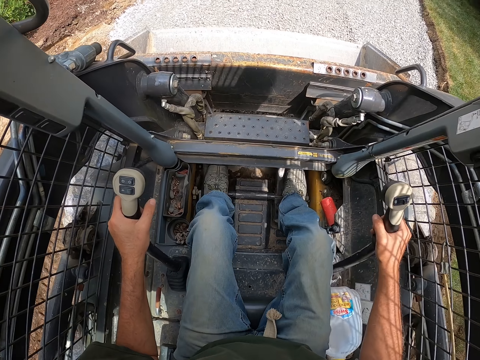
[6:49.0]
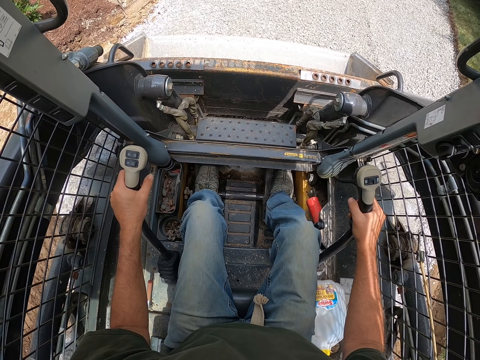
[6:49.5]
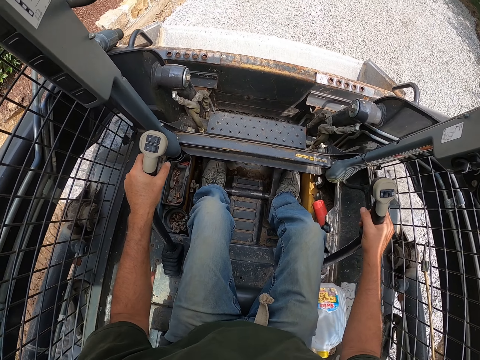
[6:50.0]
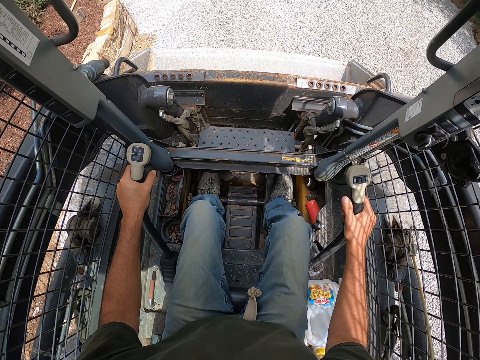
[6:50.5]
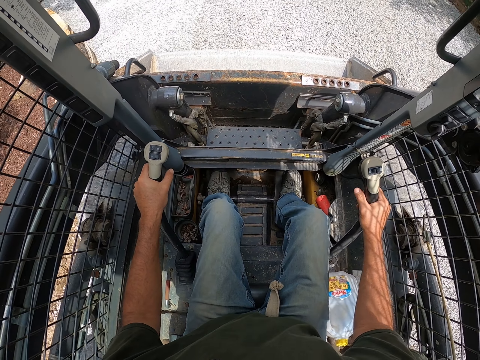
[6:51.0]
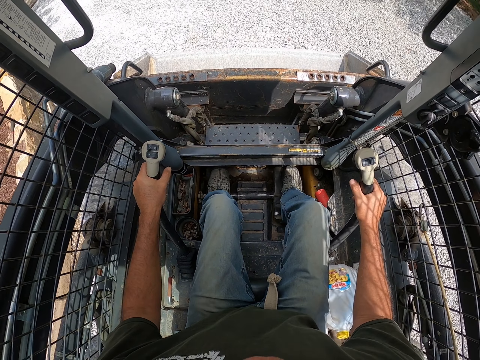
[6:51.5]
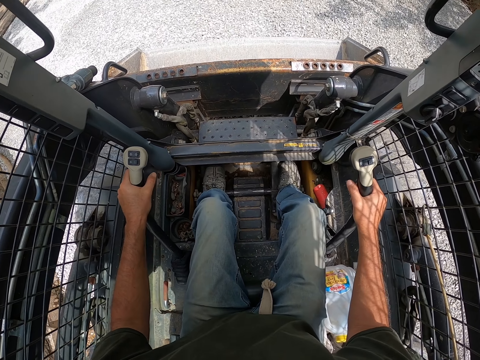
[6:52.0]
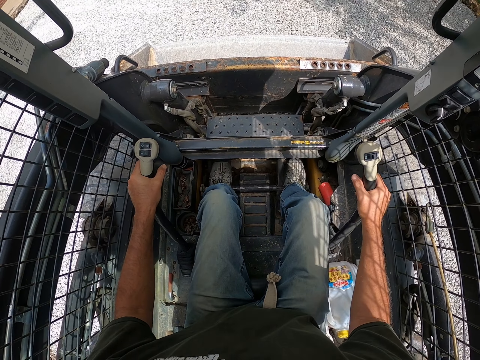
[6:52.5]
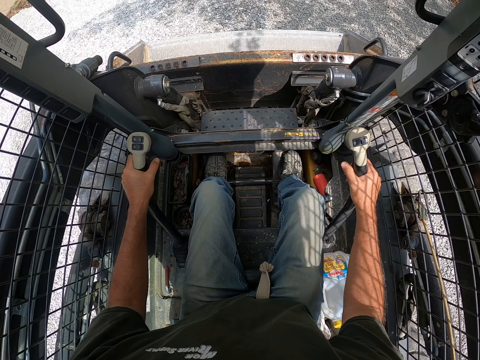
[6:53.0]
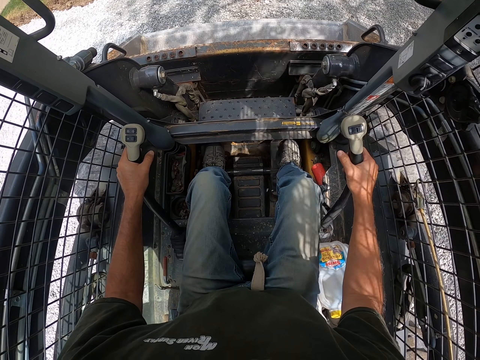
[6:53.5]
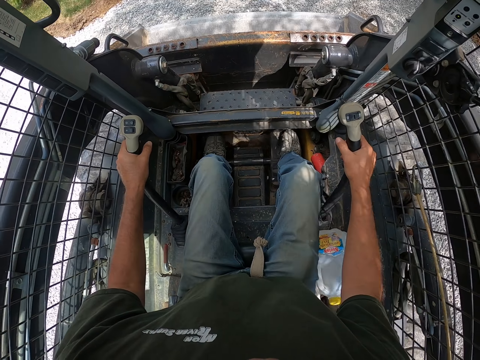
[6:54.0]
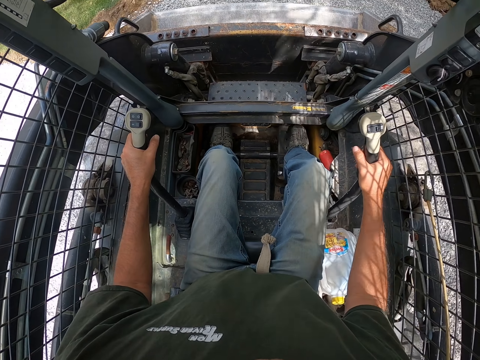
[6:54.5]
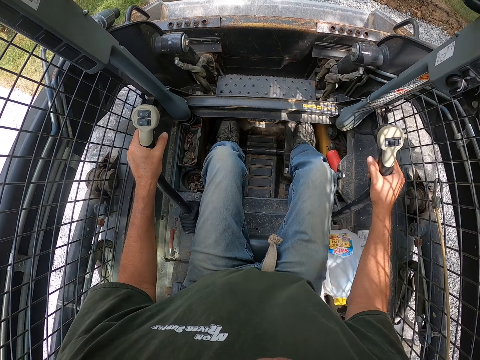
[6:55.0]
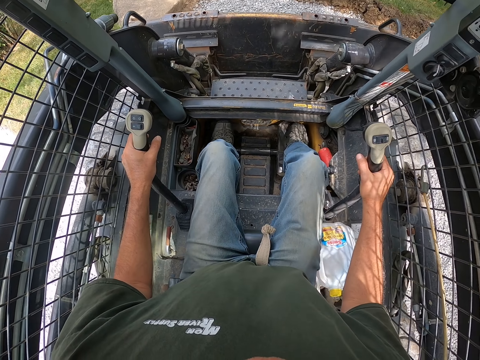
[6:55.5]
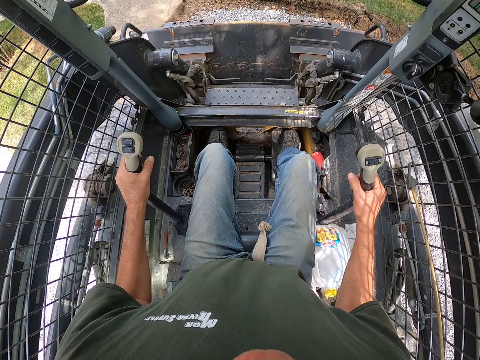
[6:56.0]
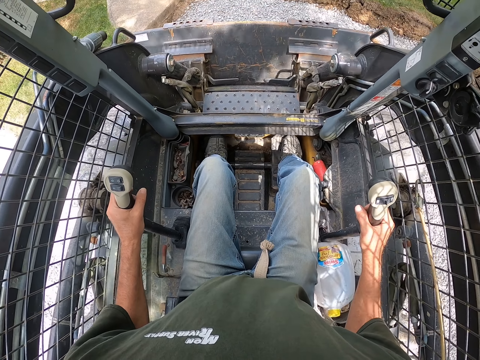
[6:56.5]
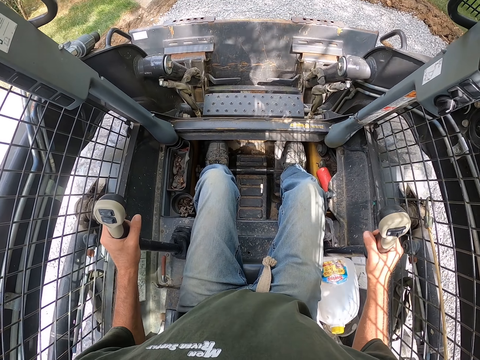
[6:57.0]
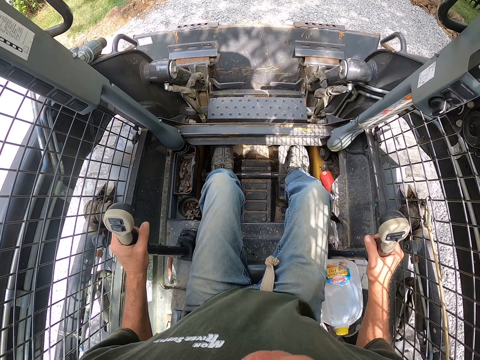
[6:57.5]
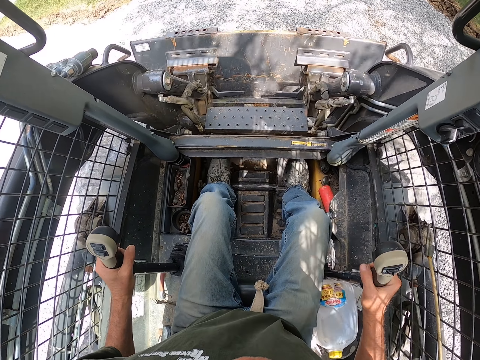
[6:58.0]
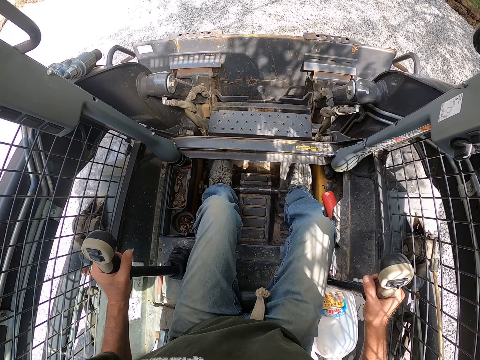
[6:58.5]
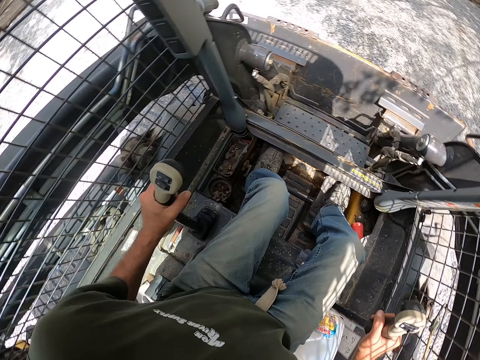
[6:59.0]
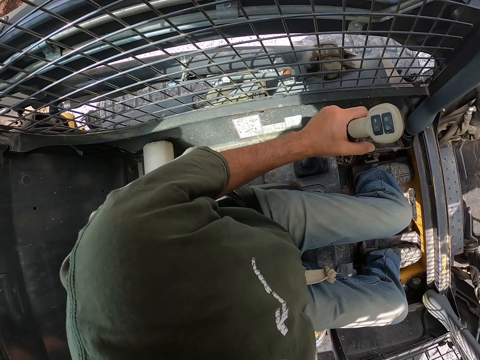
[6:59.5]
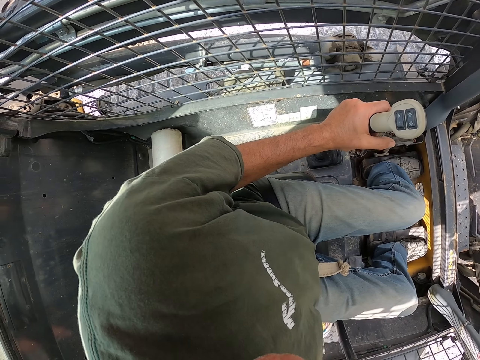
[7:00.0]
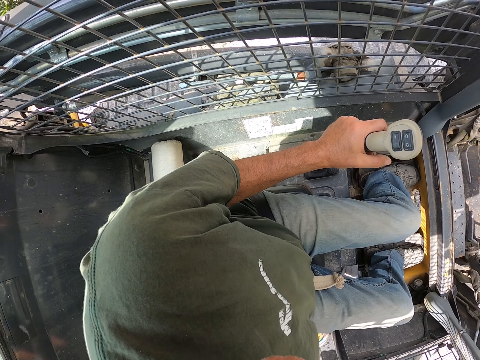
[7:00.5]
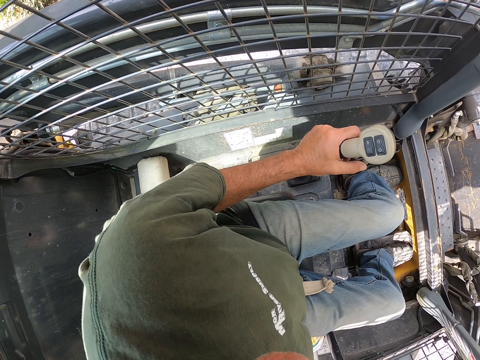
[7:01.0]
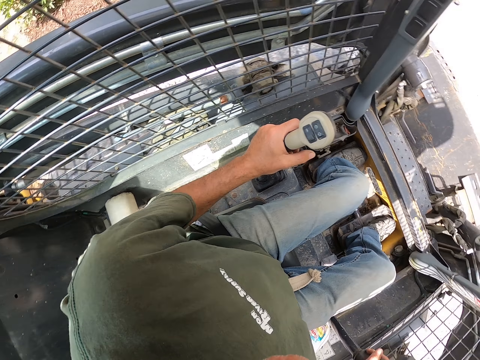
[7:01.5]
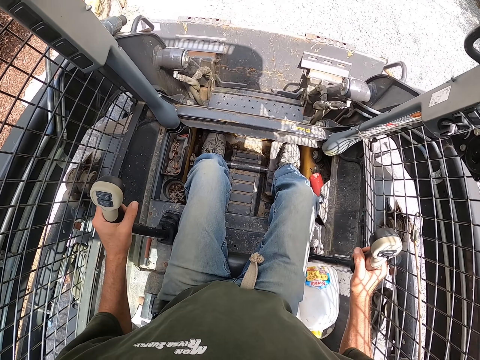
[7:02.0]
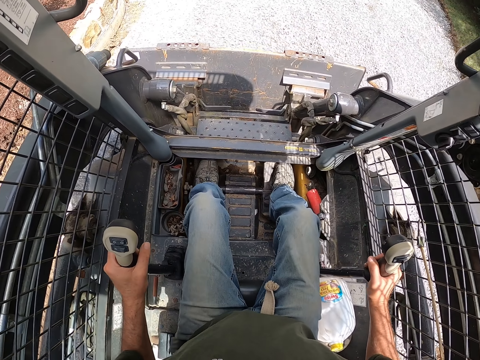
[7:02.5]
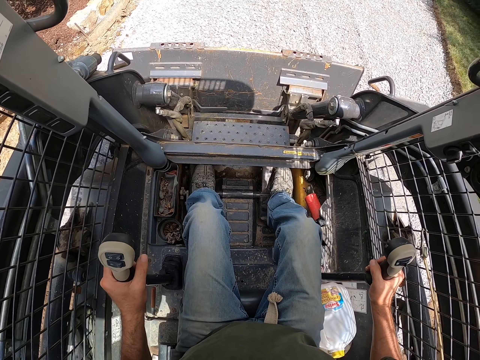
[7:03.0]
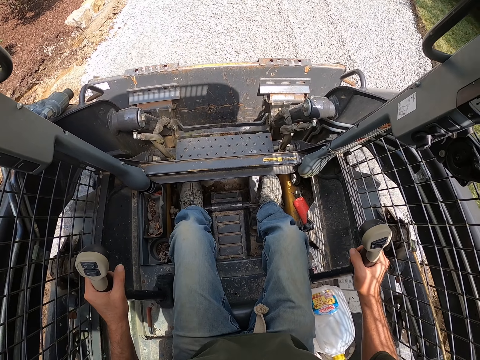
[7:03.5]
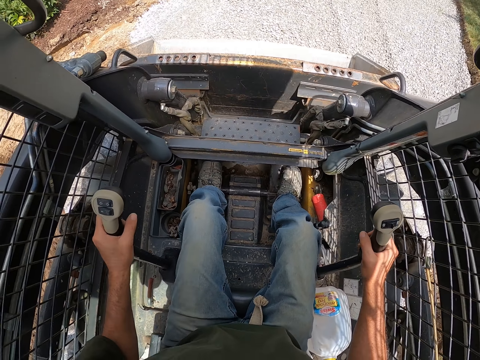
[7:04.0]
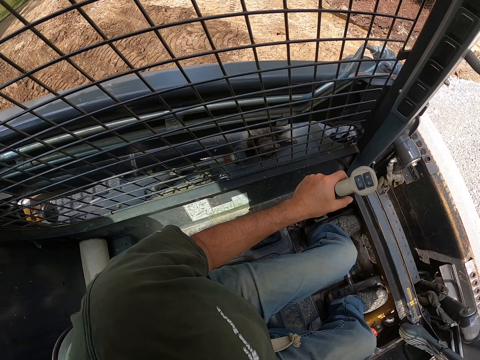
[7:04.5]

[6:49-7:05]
The camera wearer picks the gravel with the truck or skid steer. They drive the truck forward. They drive the truck backwards. They level the gravel with the skid steer. They look around the compound. They drive the truck fixing the gravel on the ground.

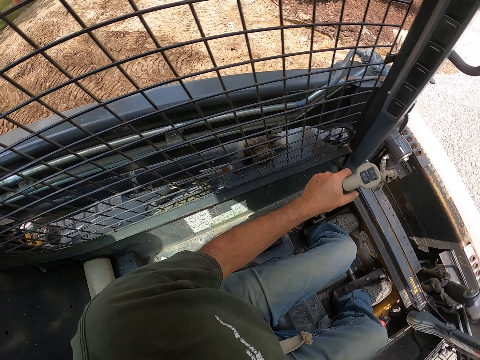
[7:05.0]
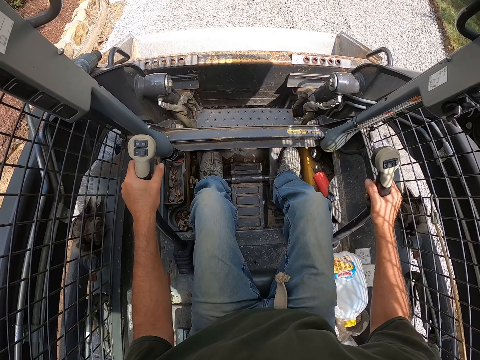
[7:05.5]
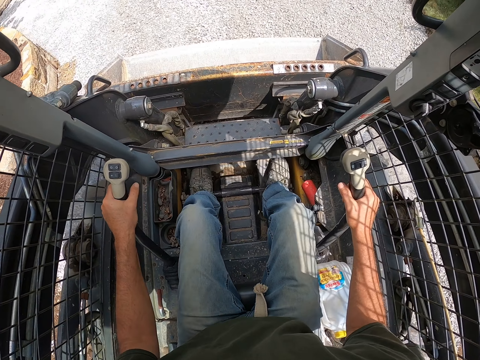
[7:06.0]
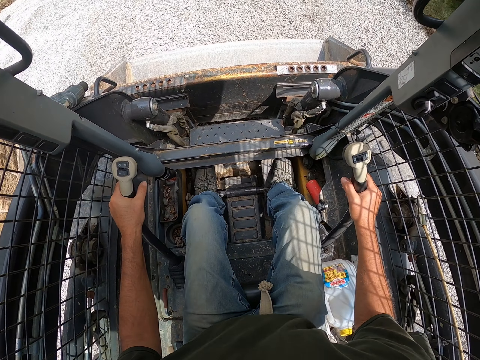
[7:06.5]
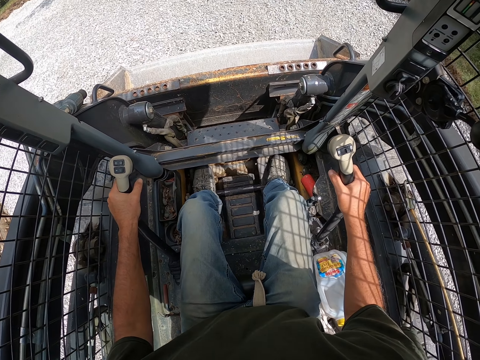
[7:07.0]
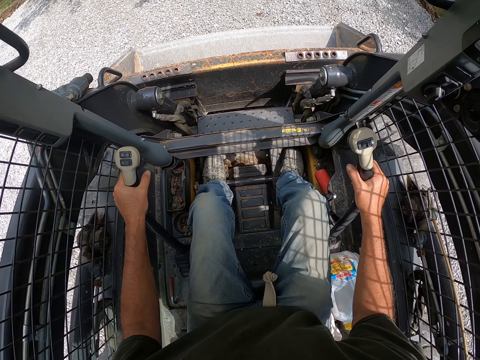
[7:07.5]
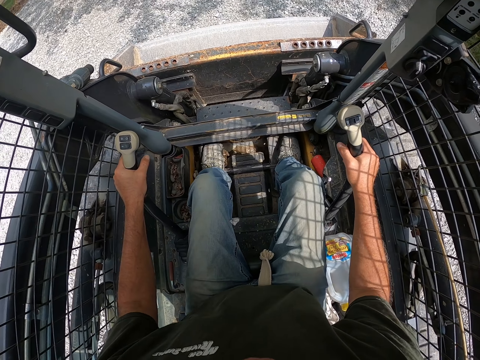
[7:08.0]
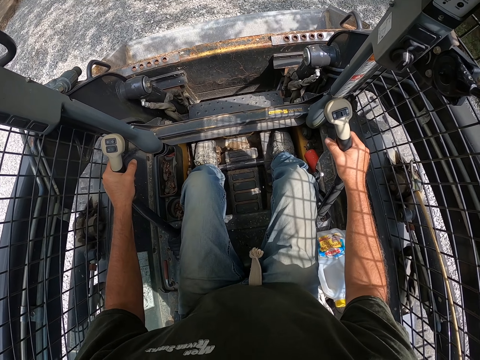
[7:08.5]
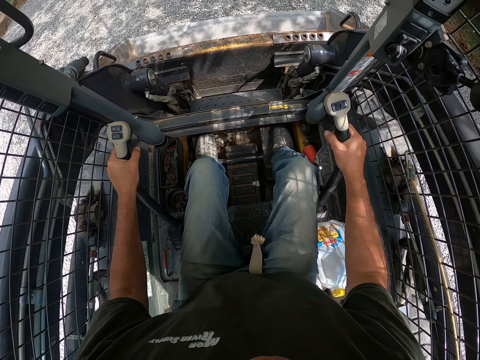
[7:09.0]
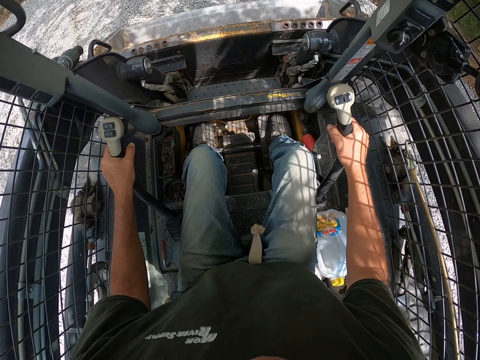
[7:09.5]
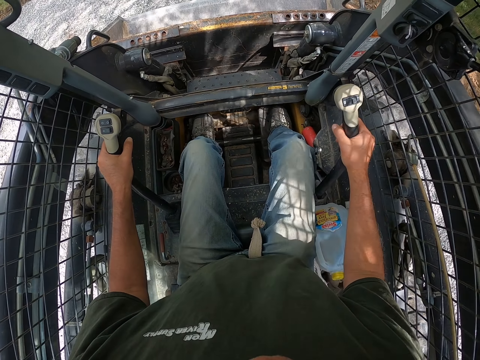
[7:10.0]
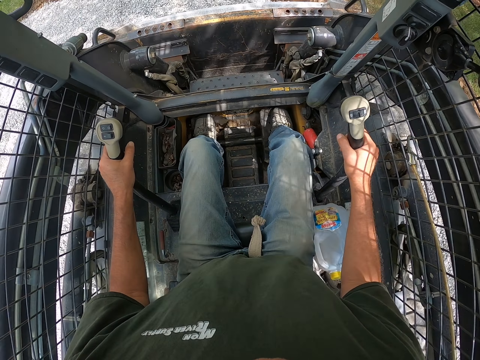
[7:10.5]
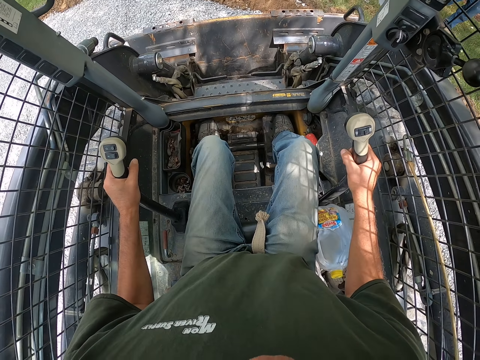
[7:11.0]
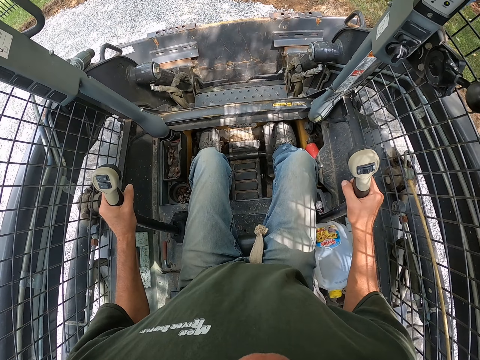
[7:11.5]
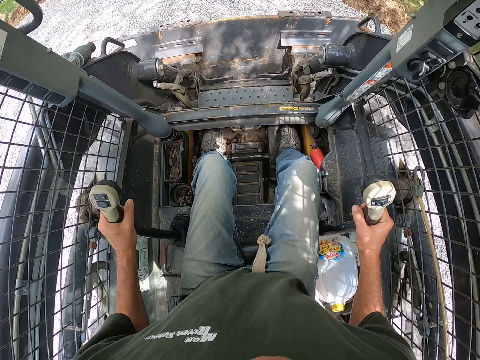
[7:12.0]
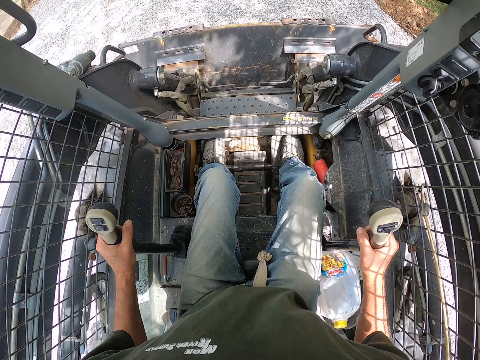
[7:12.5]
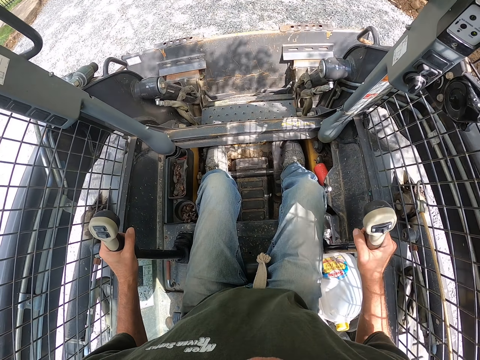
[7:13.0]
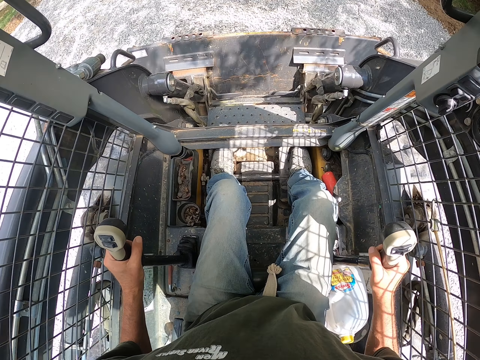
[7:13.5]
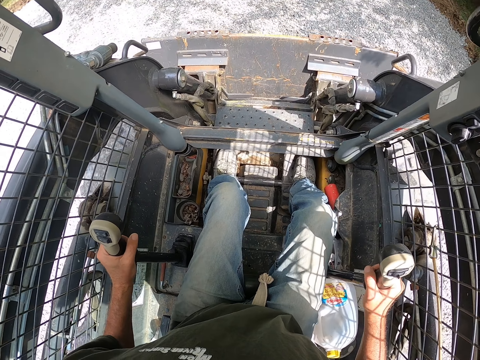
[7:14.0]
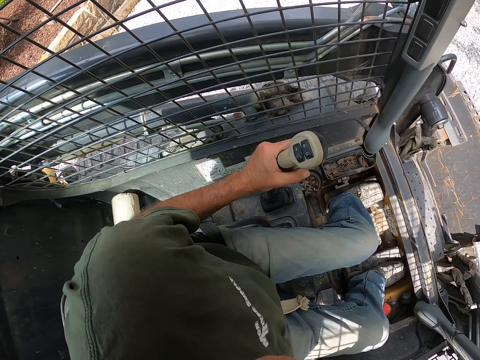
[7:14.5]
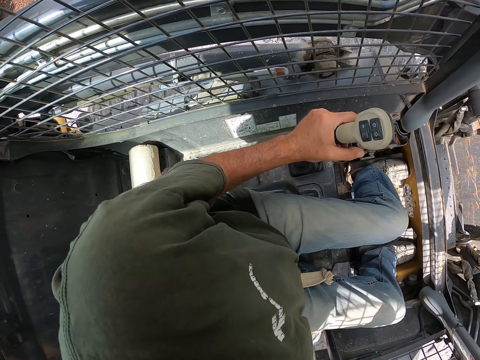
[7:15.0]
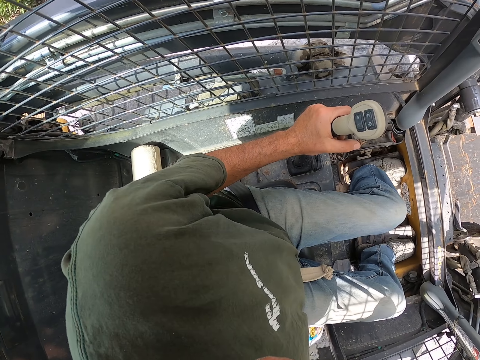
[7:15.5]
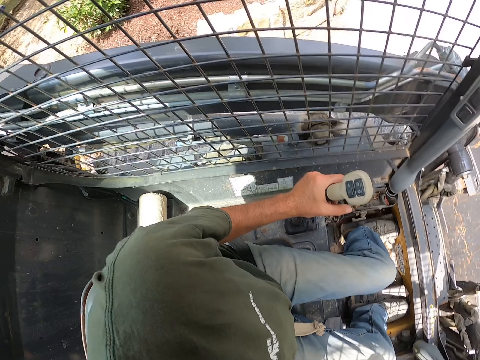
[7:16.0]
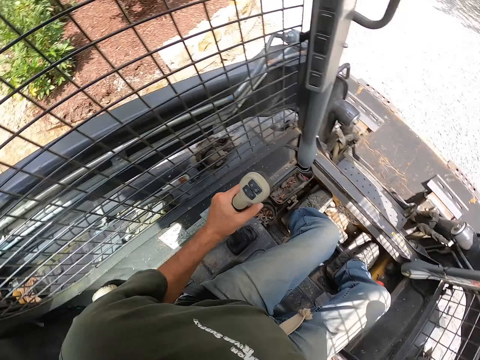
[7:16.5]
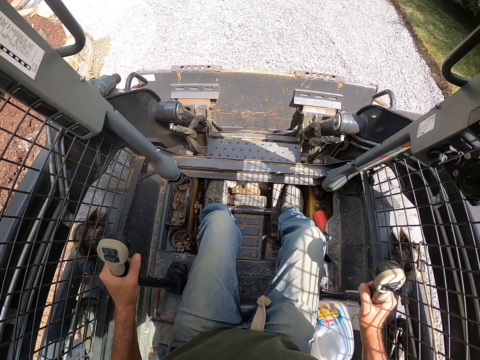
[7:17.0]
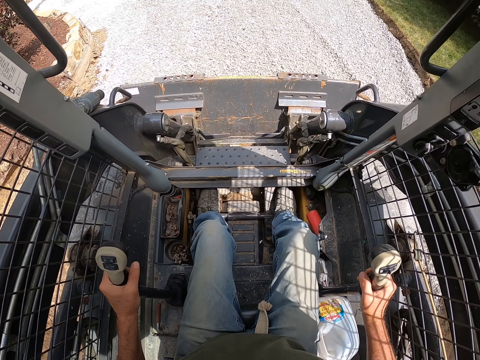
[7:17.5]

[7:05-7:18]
The camera wearer drives the truck or skid steer forward. They pour the gravel on the ground. They level the gravel with the skid steer. They drive the truck backwards.
